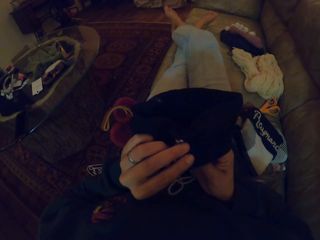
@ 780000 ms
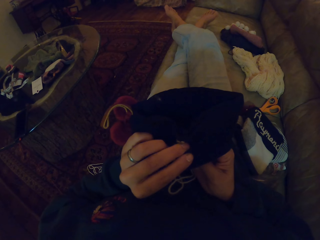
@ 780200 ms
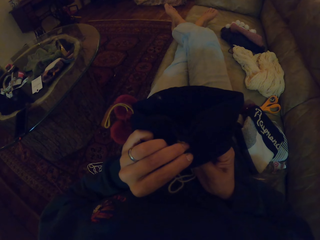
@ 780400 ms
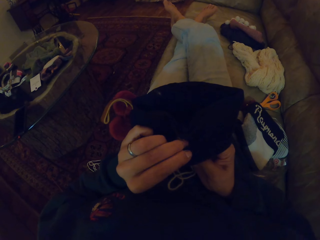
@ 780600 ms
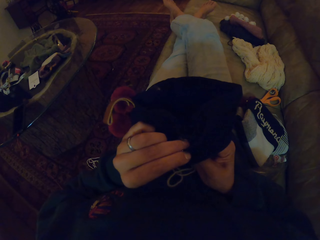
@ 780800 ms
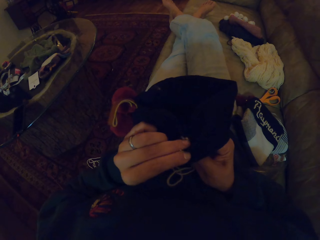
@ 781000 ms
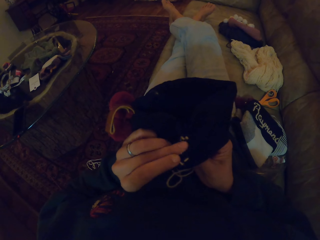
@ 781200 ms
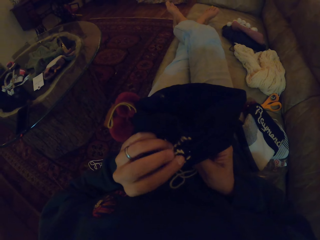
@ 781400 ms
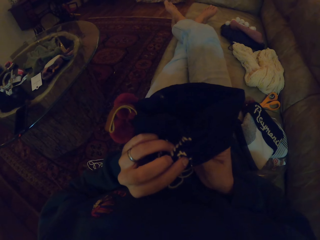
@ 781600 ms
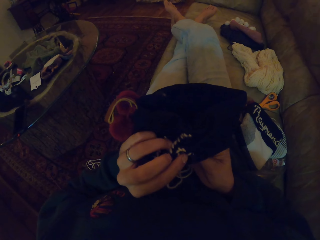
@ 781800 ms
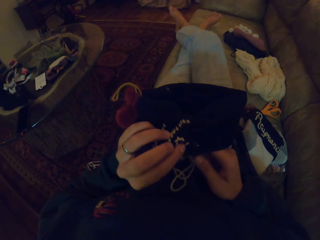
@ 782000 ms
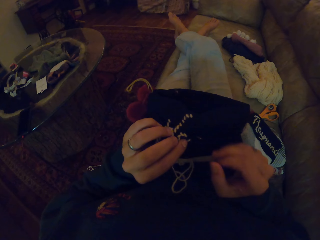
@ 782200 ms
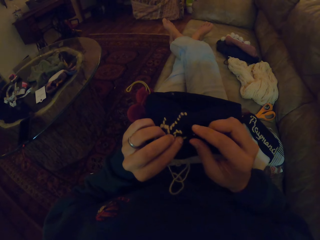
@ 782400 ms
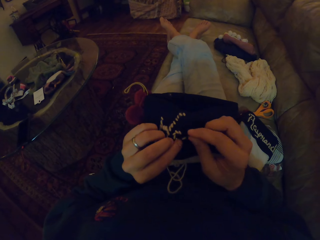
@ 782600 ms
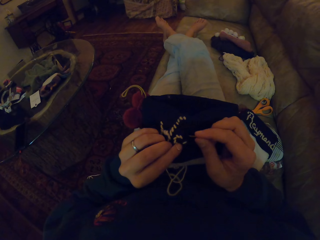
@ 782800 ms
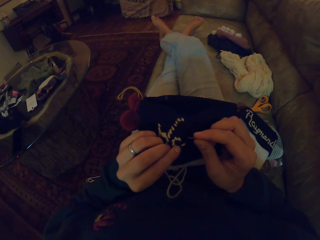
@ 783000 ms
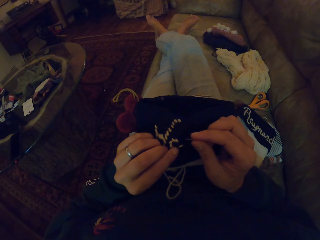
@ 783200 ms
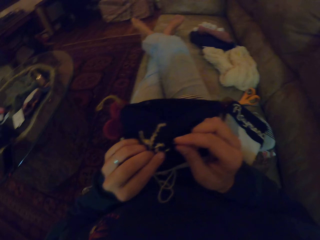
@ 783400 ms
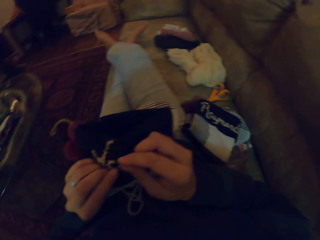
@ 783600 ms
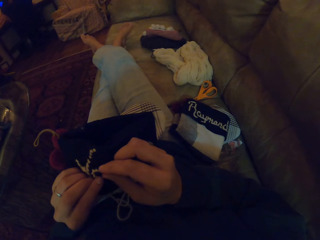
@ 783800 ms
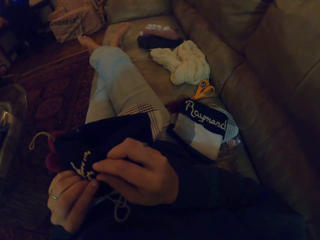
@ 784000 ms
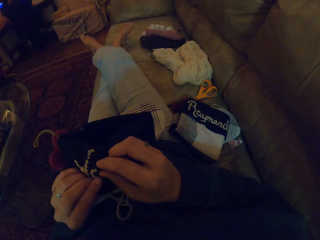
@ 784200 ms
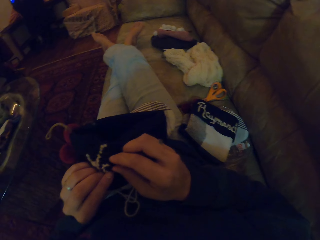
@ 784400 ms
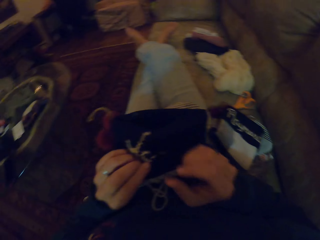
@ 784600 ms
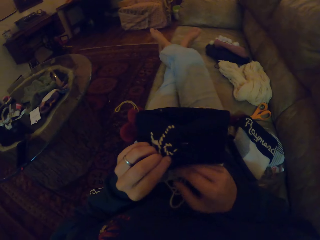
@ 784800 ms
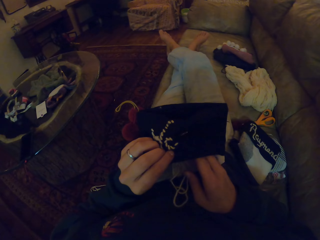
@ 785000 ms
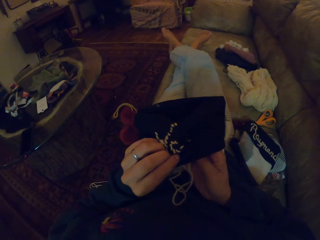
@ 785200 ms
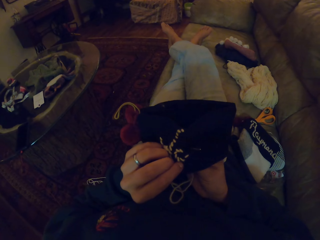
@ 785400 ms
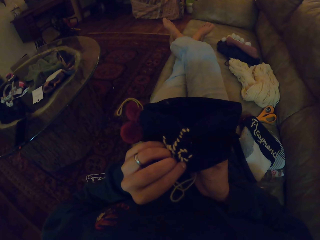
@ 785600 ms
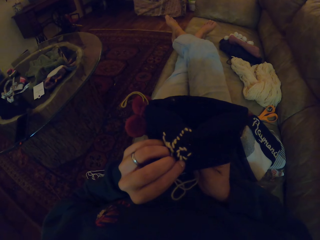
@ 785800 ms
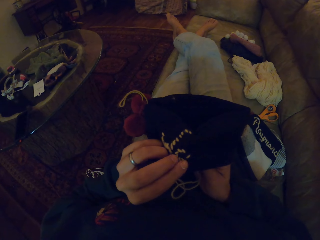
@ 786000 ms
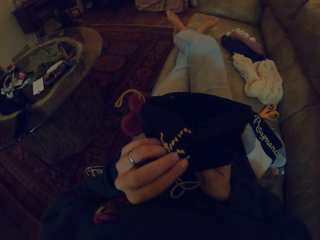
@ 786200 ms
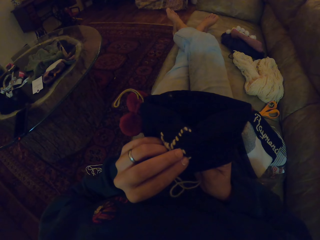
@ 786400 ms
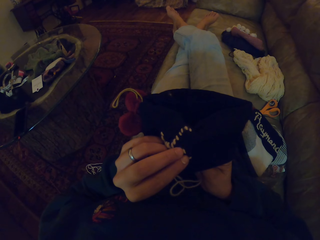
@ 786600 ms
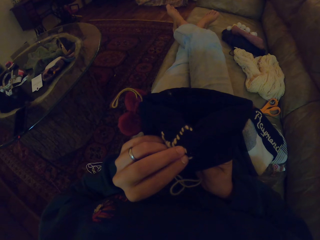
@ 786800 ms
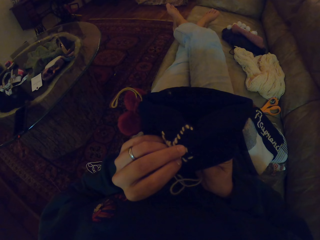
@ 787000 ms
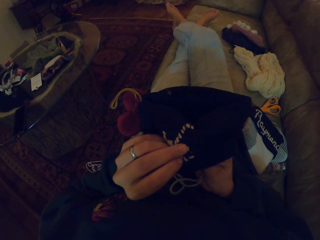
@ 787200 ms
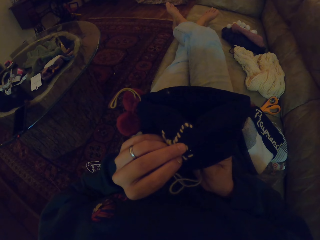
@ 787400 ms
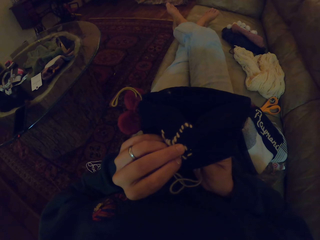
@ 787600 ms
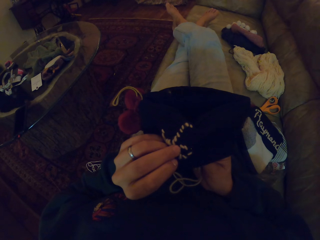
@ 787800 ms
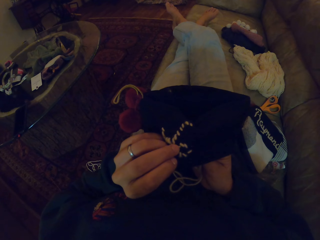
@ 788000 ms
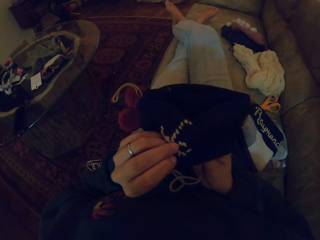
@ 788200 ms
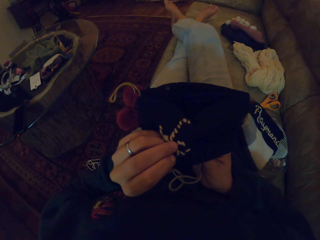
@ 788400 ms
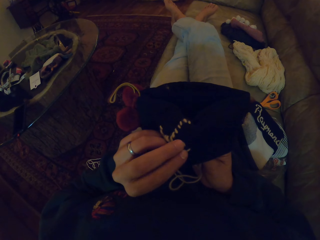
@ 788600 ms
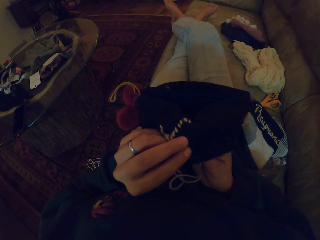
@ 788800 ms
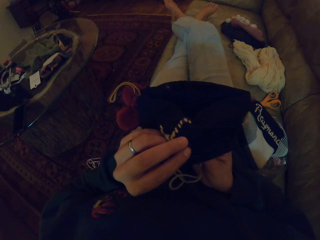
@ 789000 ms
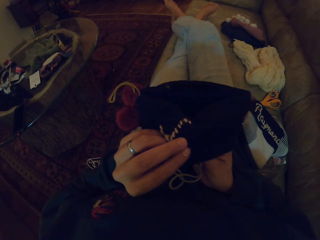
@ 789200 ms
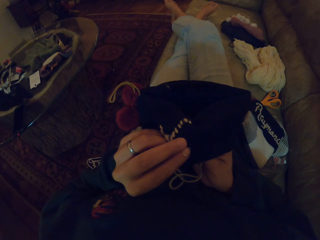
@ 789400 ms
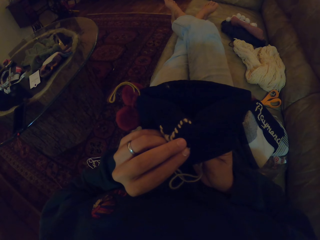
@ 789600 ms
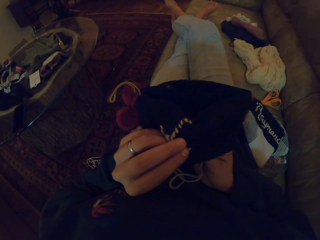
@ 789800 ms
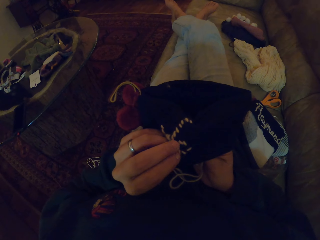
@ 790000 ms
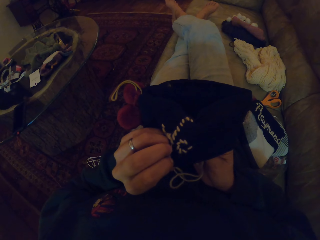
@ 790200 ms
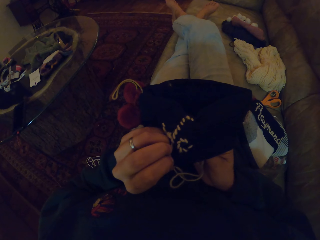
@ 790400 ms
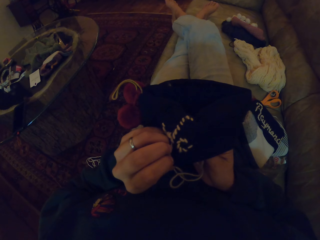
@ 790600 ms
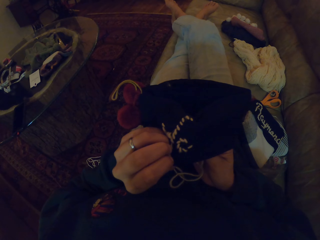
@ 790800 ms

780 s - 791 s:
The camera wearer sews the crochet. They look at the piece of cloth. They mend the crochet.

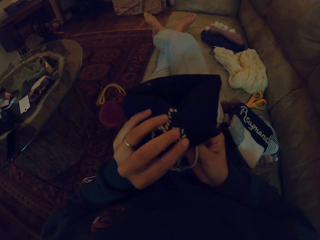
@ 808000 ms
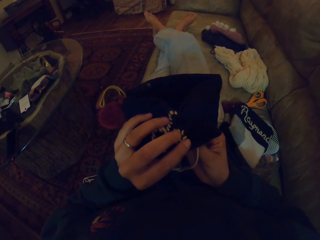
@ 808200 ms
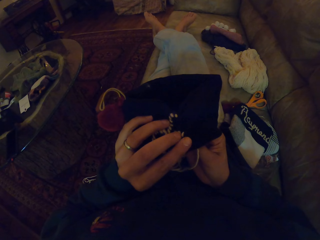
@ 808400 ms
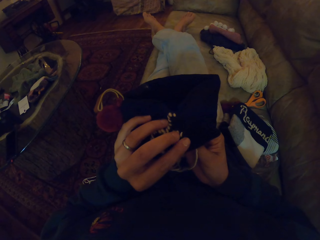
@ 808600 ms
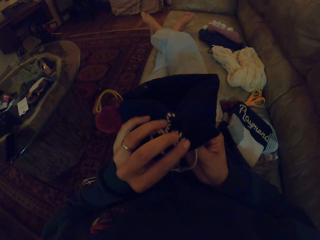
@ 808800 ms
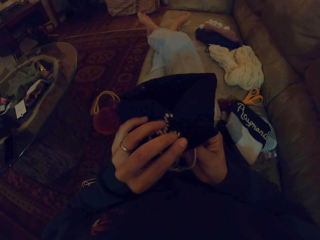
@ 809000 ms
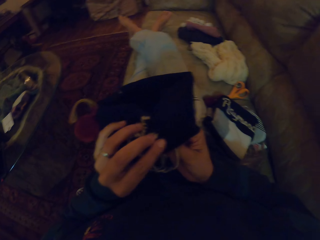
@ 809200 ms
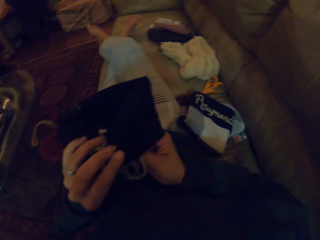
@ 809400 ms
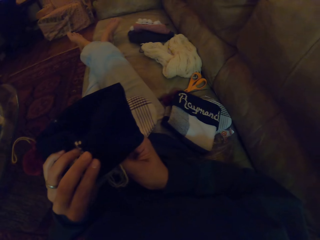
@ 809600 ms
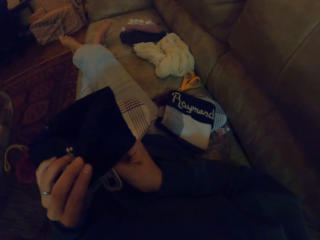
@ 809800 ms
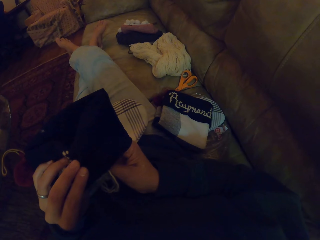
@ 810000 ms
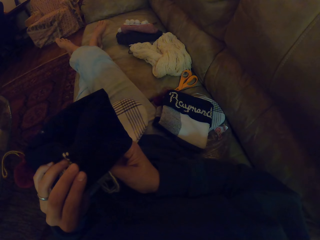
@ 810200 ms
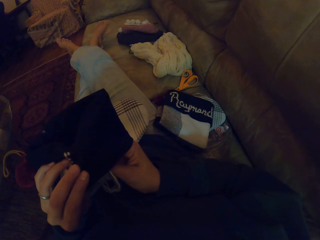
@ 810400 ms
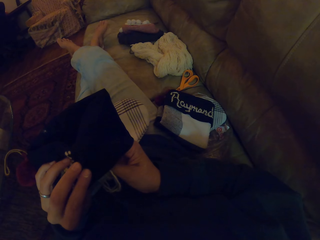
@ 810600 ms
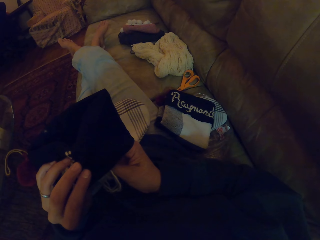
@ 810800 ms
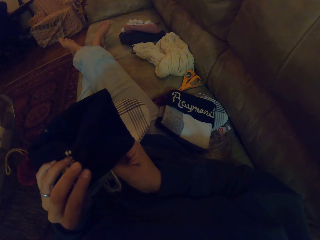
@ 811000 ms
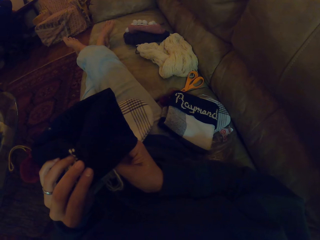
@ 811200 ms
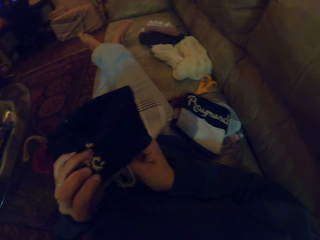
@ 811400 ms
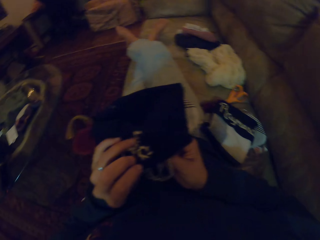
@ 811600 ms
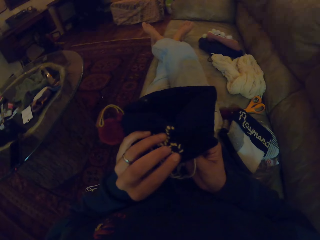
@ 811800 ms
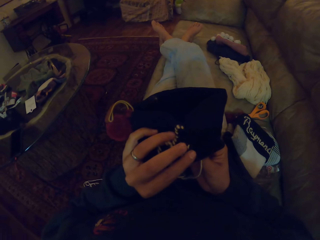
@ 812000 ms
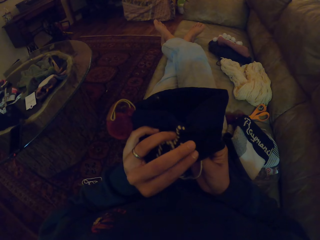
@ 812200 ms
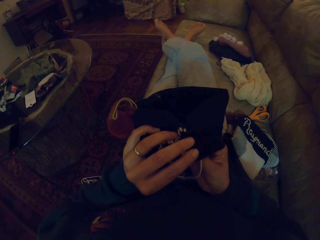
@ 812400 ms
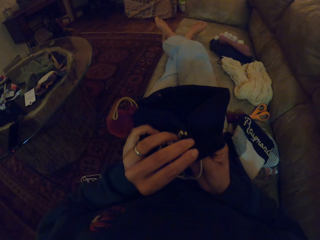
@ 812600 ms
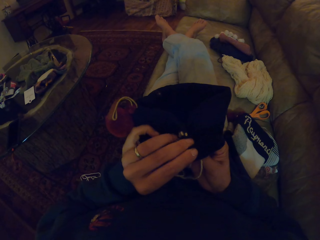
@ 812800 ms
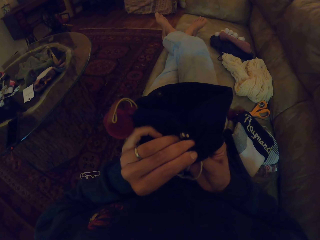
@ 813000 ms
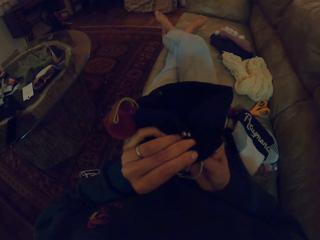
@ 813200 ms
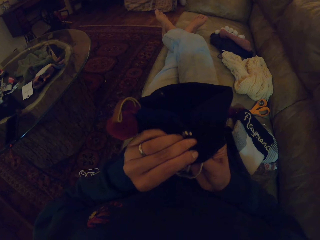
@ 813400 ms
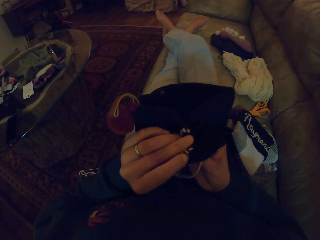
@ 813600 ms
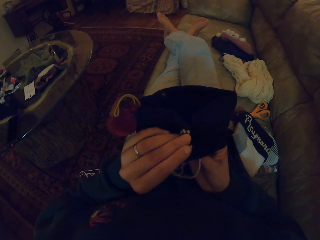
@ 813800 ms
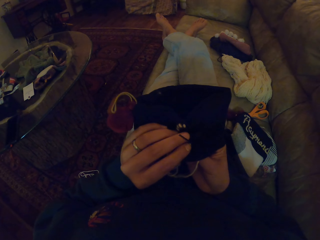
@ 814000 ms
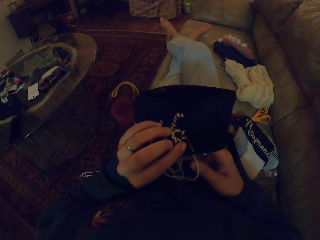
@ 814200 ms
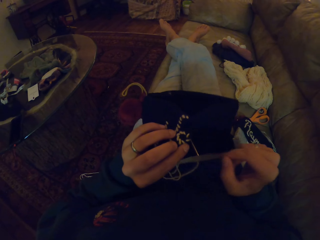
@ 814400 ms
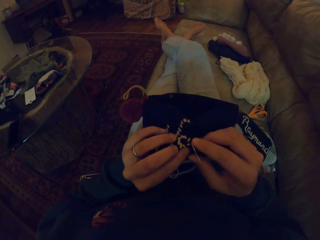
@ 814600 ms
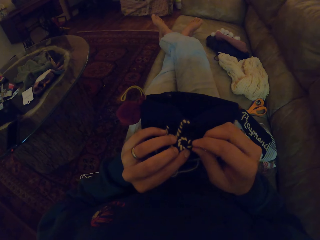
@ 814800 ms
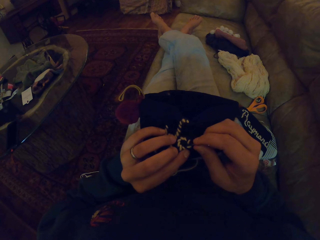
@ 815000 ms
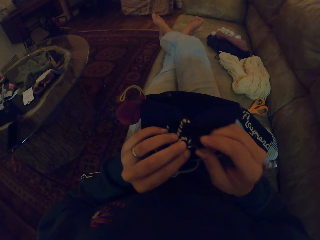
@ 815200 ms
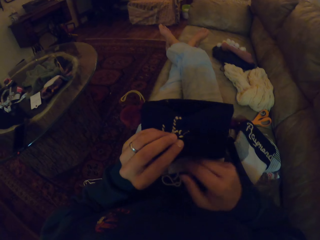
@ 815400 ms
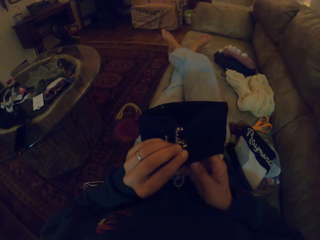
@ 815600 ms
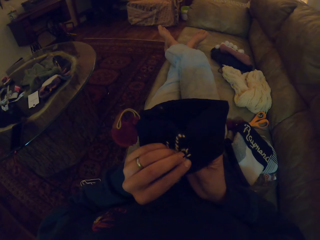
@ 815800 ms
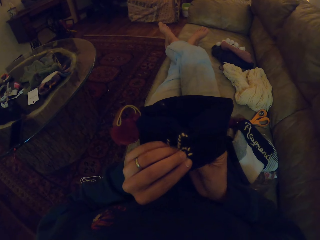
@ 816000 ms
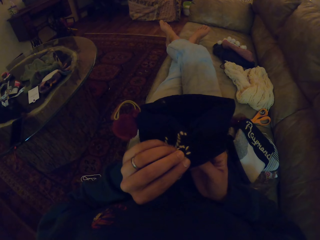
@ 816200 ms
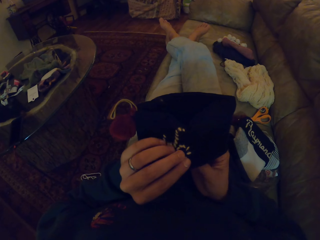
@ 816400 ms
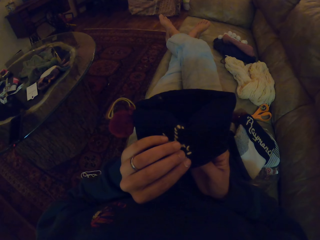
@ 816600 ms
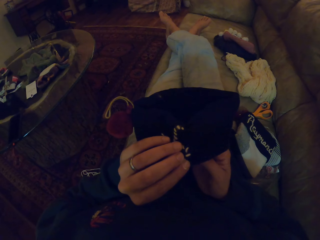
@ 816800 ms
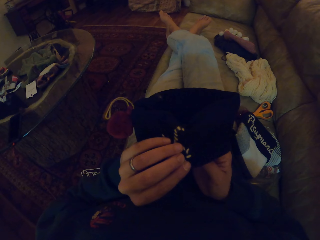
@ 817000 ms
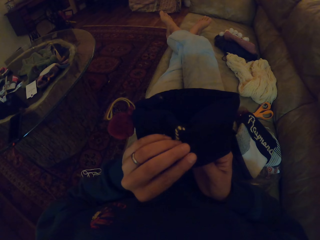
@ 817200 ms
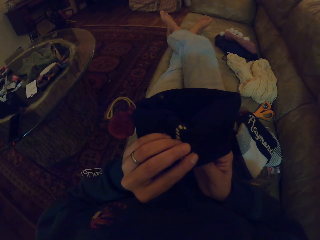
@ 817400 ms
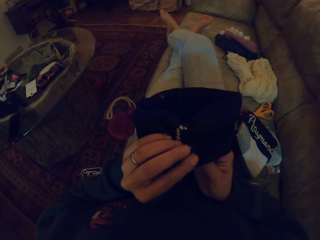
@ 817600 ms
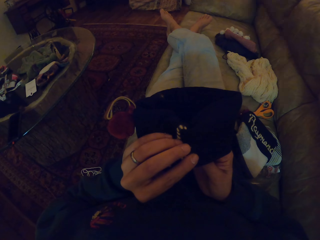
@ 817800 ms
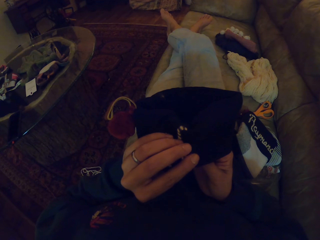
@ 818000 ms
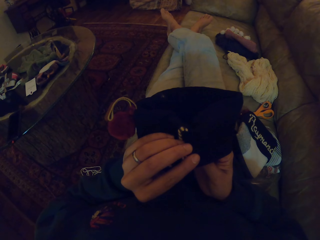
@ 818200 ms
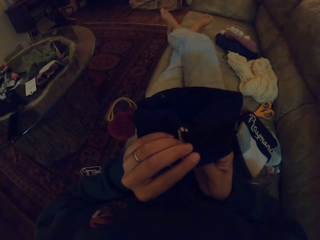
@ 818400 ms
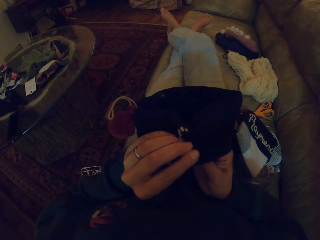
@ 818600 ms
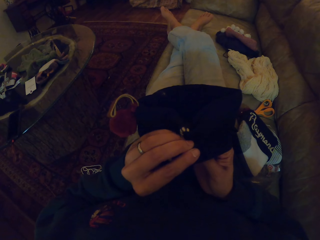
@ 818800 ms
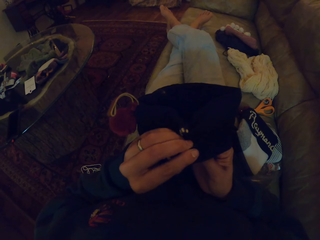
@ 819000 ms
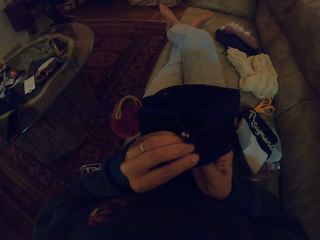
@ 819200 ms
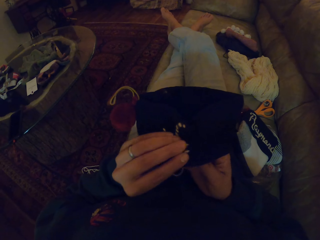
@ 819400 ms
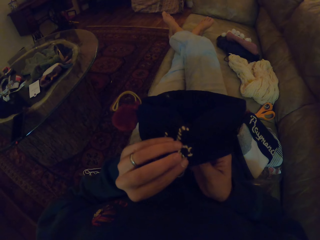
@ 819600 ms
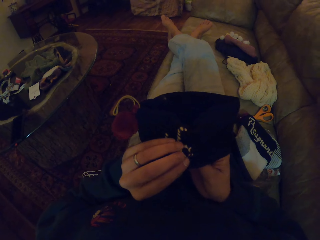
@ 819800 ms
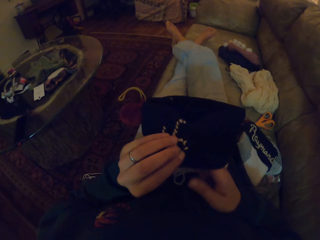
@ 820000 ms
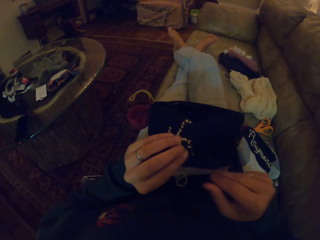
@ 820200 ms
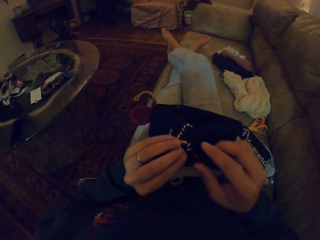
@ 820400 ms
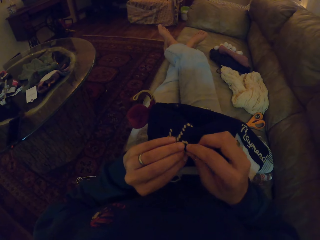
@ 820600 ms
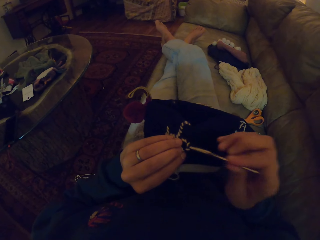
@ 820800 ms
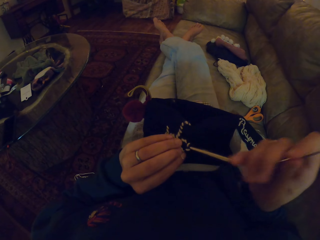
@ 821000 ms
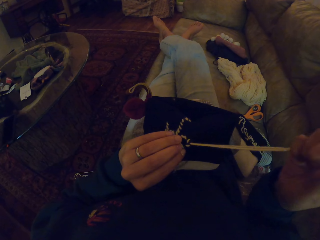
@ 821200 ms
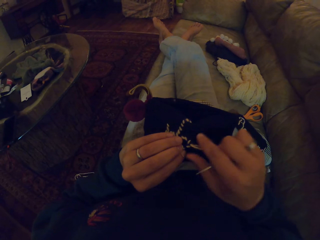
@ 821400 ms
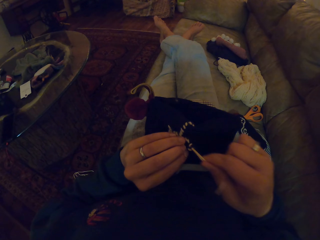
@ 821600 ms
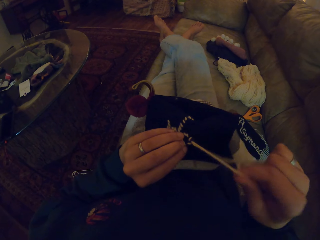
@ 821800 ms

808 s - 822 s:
The camera wearer looks at a piece of cloth. They sew the crochet.
